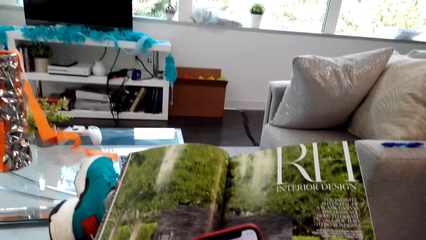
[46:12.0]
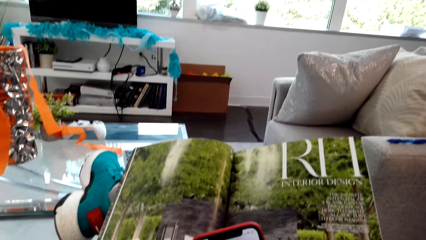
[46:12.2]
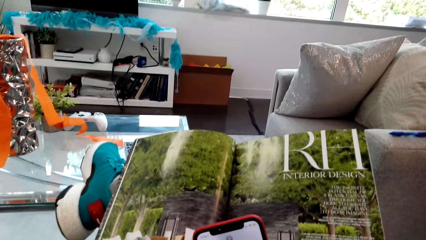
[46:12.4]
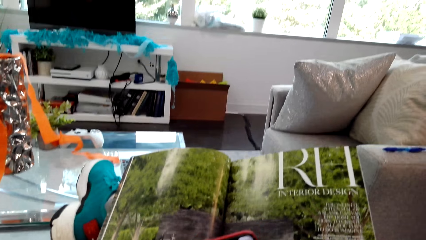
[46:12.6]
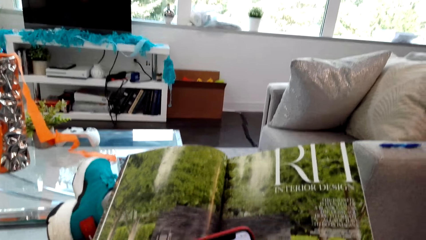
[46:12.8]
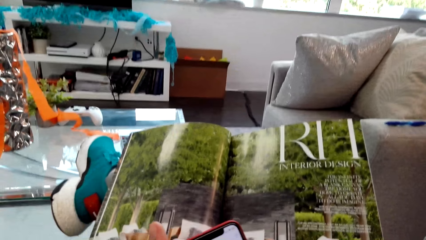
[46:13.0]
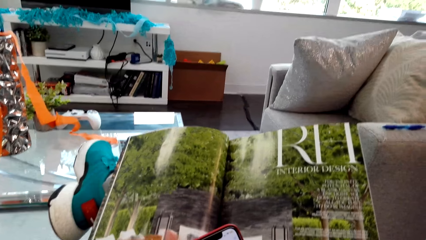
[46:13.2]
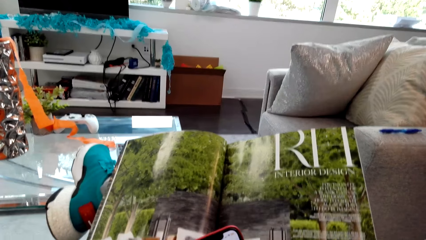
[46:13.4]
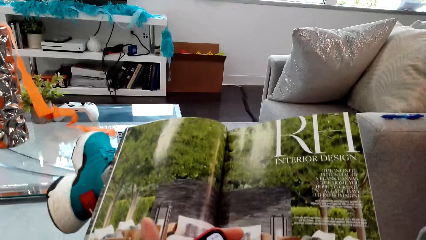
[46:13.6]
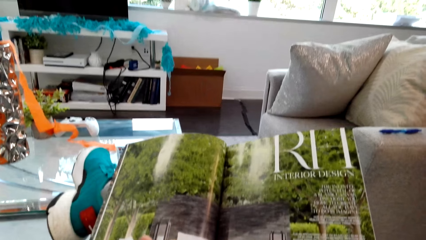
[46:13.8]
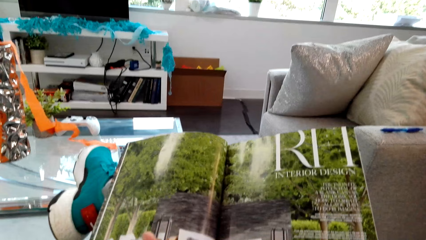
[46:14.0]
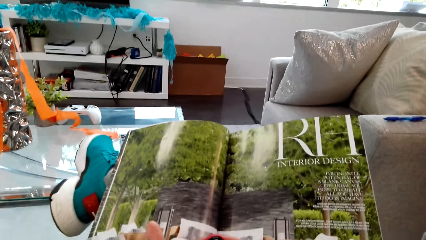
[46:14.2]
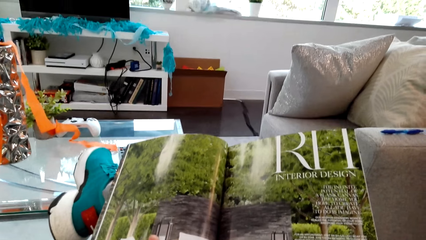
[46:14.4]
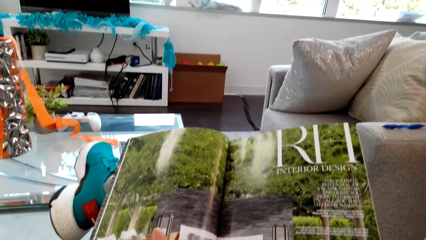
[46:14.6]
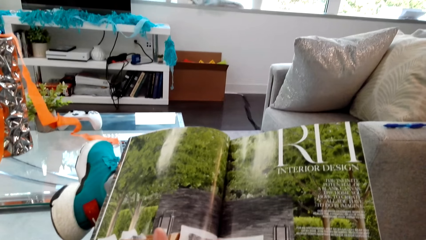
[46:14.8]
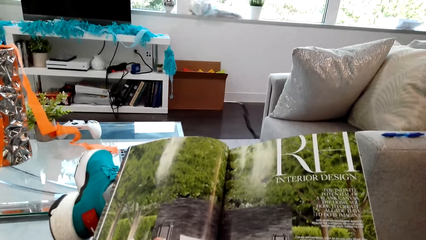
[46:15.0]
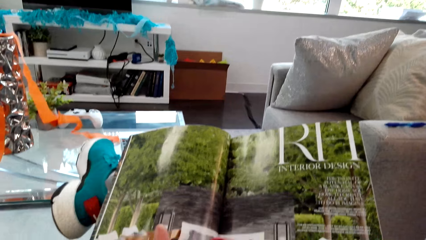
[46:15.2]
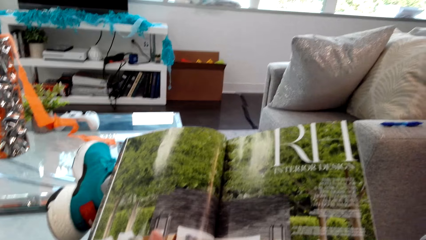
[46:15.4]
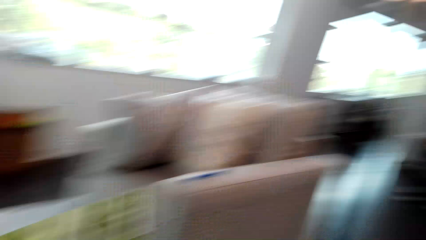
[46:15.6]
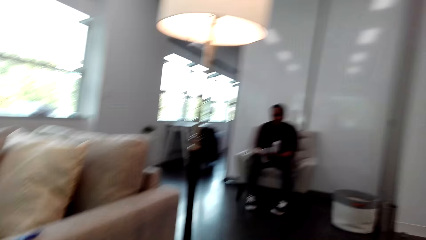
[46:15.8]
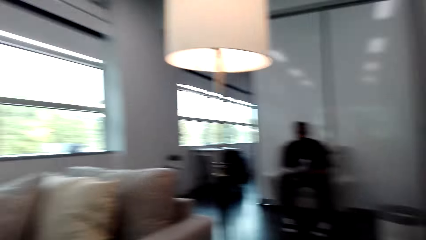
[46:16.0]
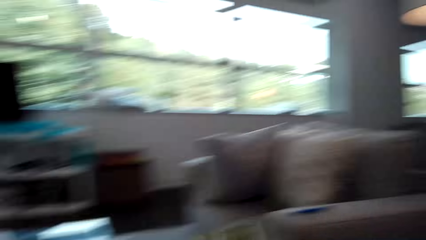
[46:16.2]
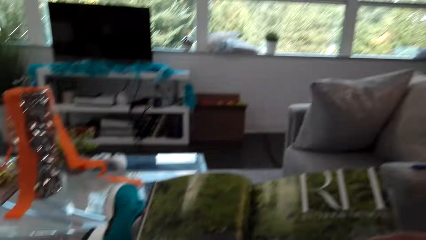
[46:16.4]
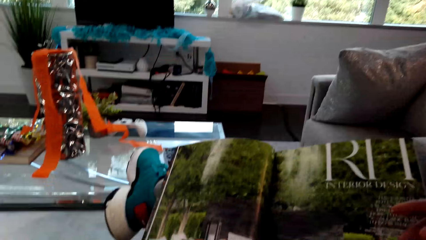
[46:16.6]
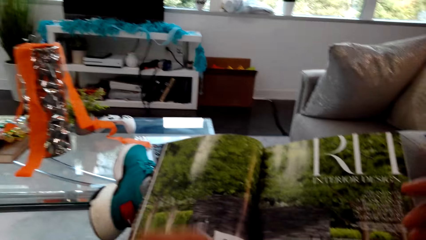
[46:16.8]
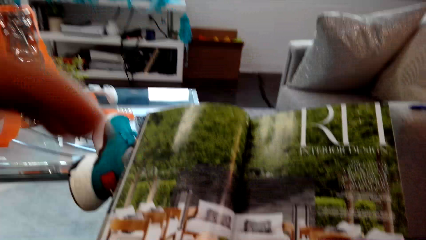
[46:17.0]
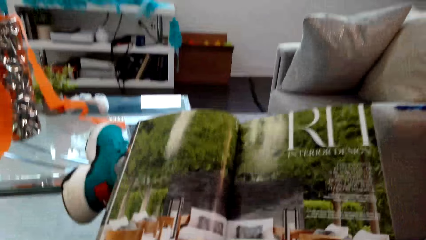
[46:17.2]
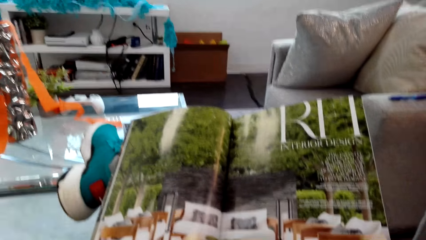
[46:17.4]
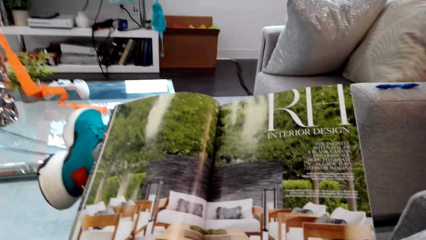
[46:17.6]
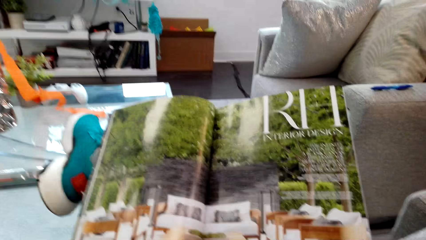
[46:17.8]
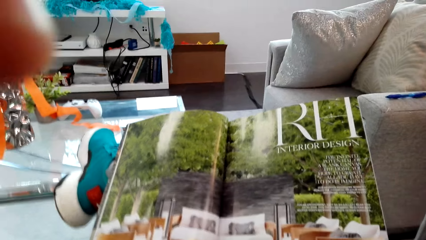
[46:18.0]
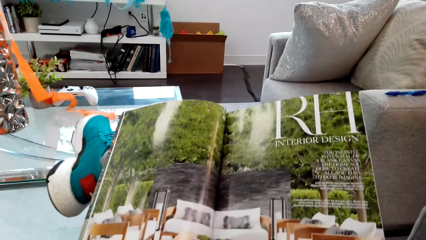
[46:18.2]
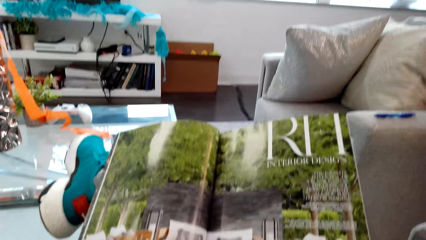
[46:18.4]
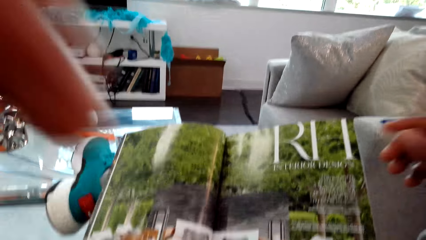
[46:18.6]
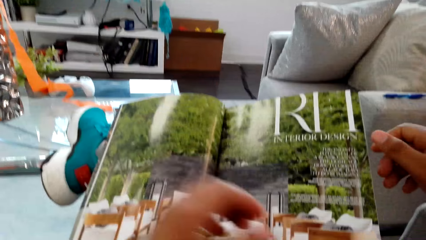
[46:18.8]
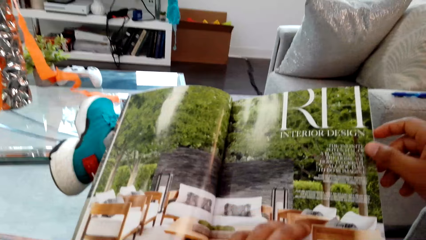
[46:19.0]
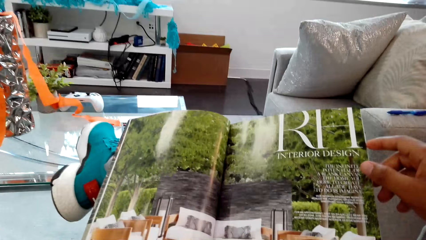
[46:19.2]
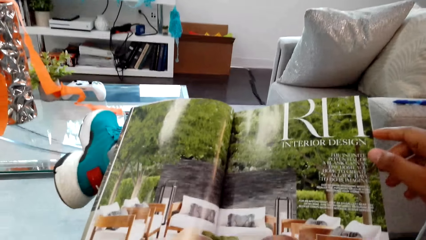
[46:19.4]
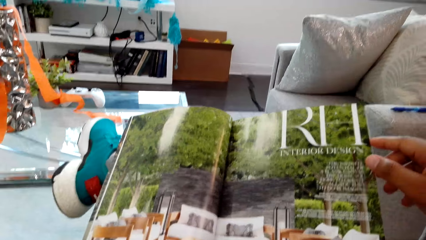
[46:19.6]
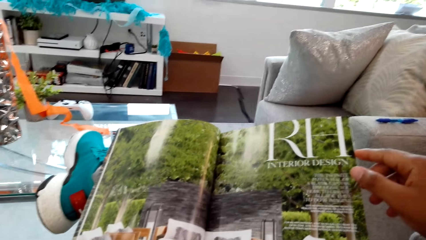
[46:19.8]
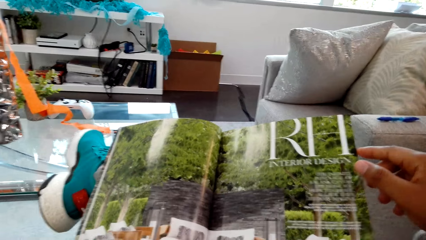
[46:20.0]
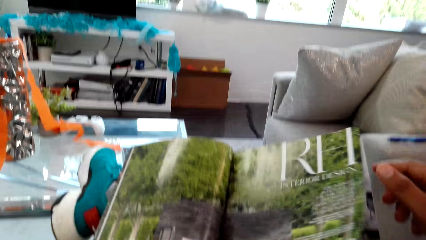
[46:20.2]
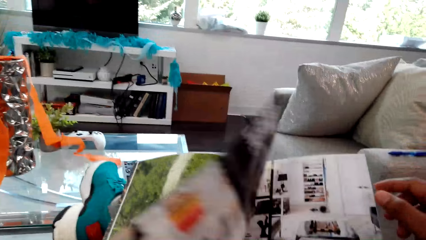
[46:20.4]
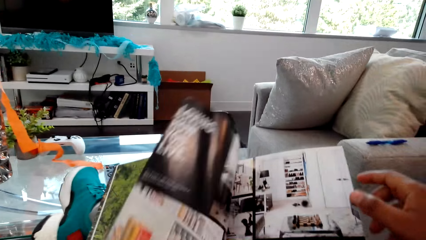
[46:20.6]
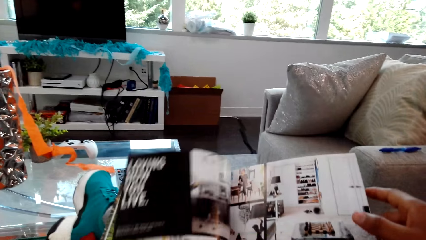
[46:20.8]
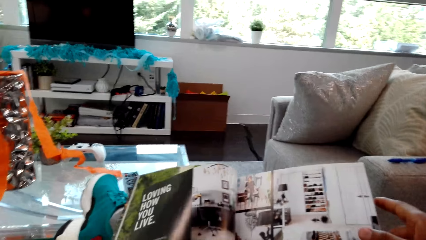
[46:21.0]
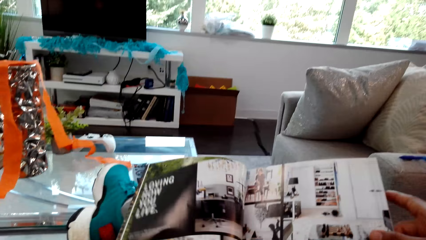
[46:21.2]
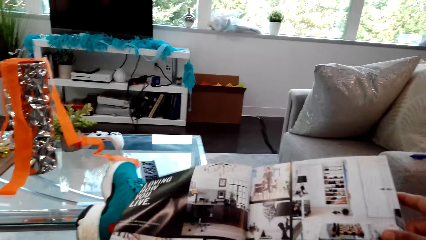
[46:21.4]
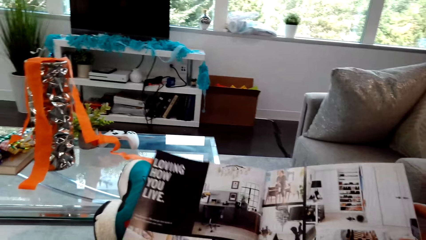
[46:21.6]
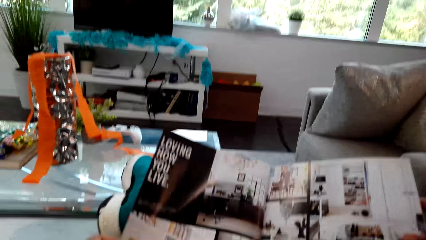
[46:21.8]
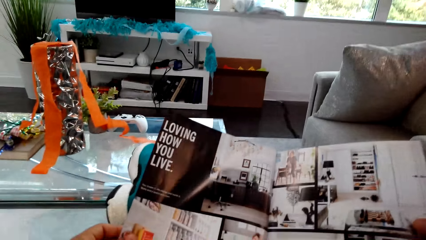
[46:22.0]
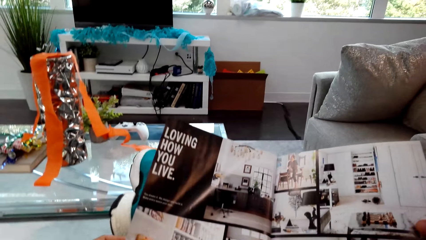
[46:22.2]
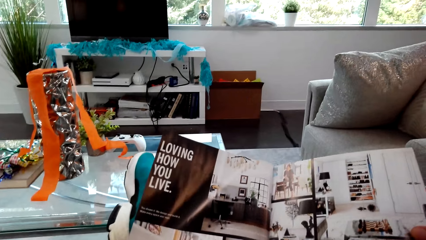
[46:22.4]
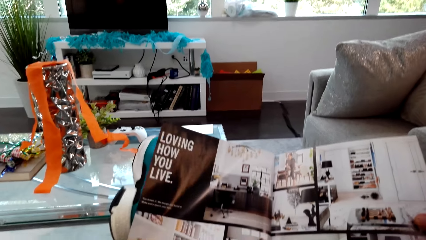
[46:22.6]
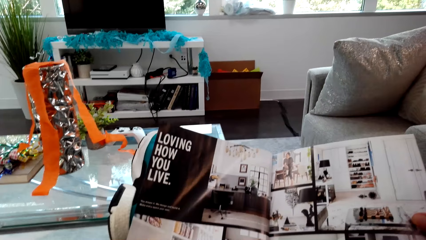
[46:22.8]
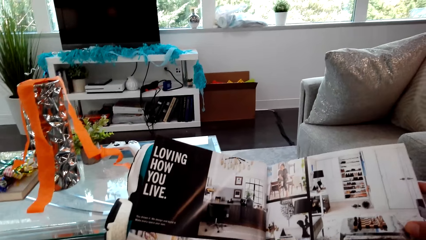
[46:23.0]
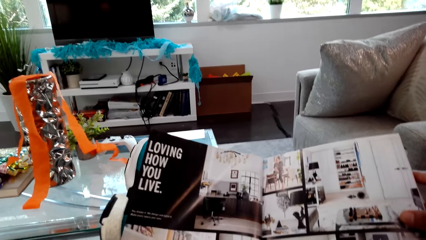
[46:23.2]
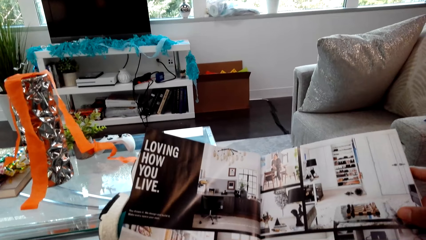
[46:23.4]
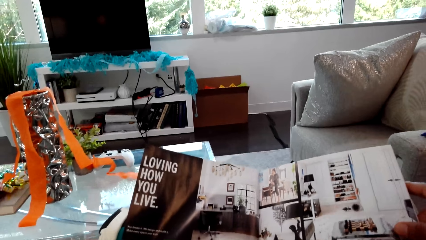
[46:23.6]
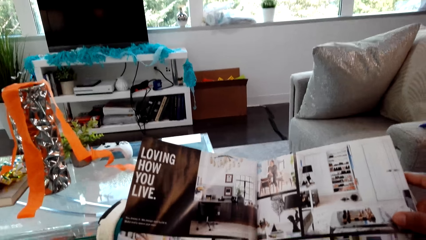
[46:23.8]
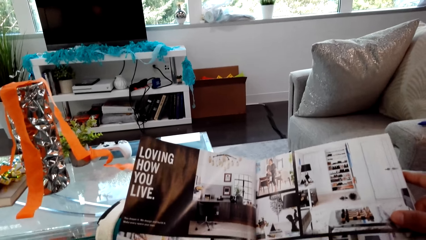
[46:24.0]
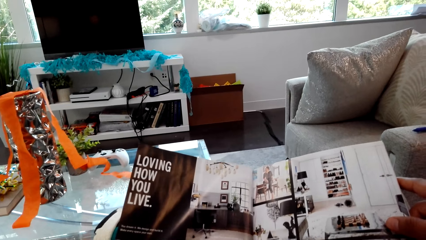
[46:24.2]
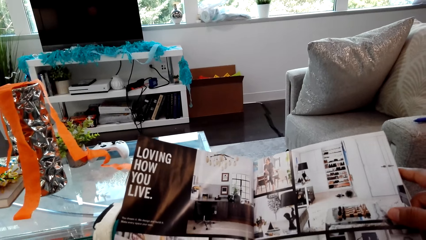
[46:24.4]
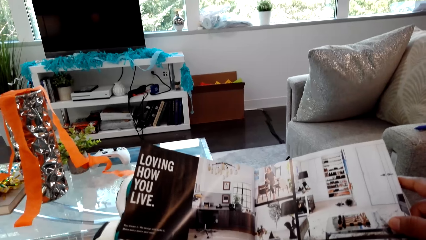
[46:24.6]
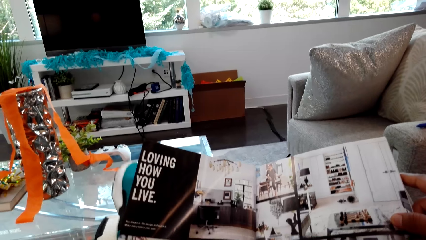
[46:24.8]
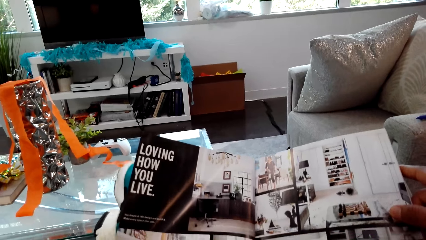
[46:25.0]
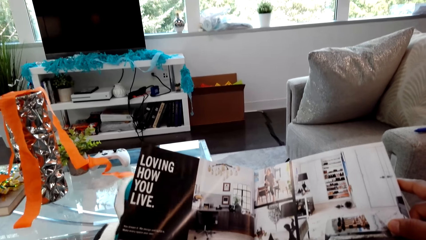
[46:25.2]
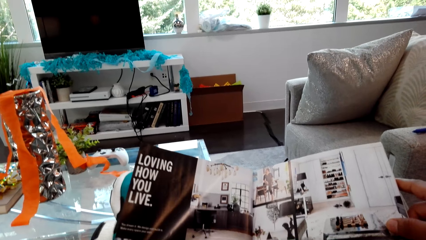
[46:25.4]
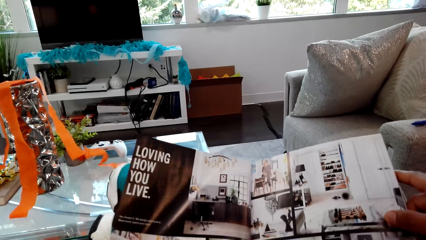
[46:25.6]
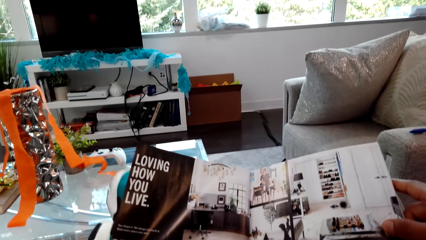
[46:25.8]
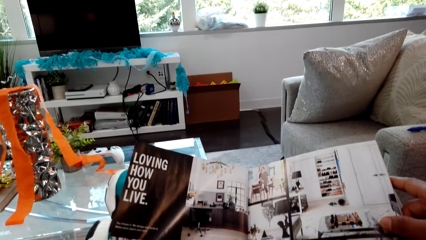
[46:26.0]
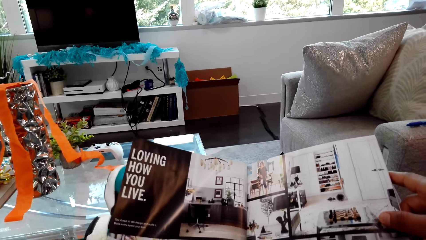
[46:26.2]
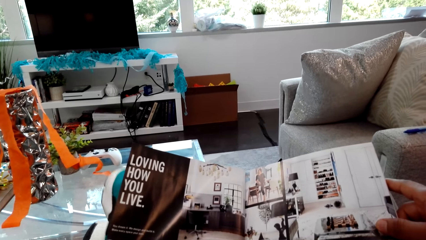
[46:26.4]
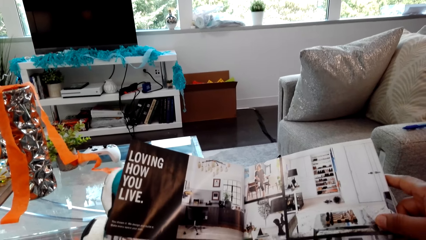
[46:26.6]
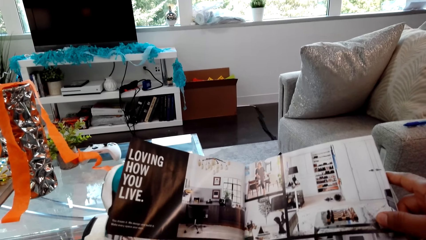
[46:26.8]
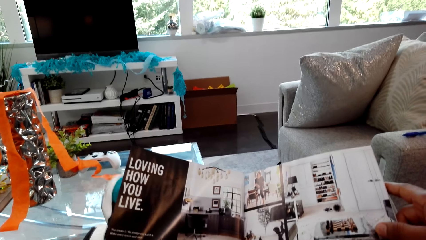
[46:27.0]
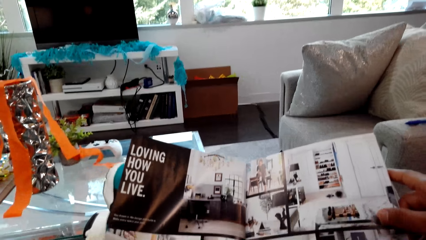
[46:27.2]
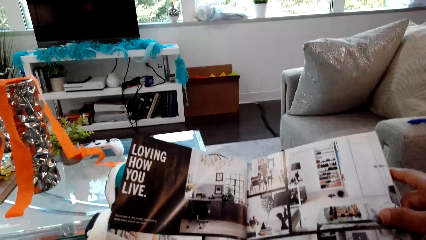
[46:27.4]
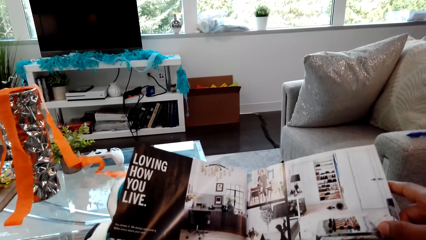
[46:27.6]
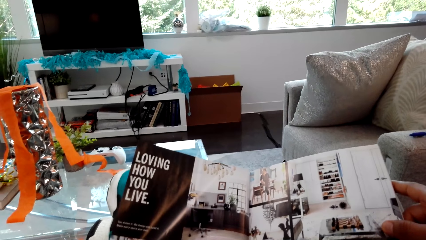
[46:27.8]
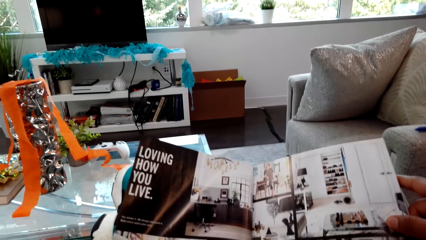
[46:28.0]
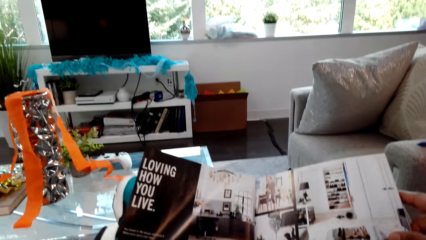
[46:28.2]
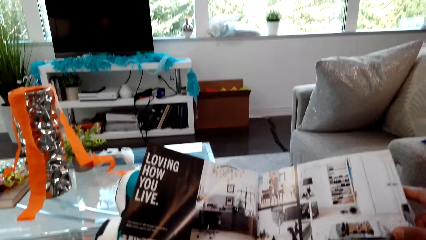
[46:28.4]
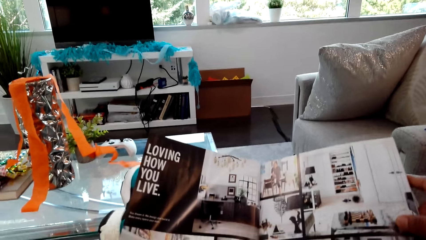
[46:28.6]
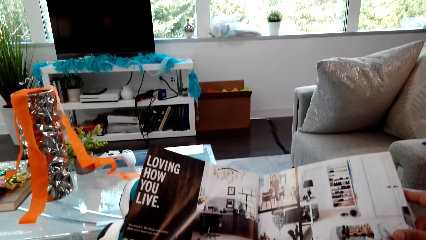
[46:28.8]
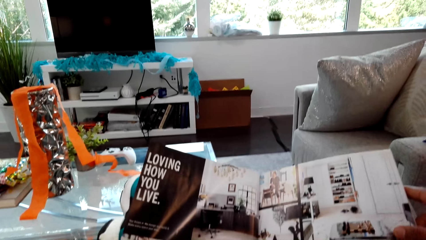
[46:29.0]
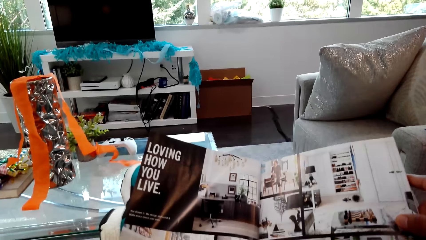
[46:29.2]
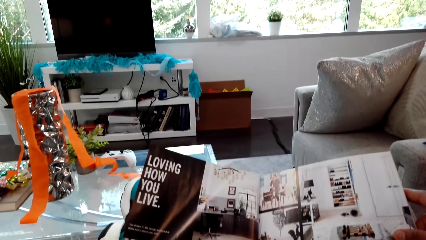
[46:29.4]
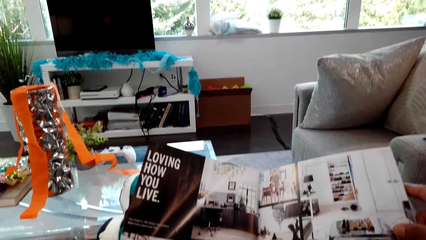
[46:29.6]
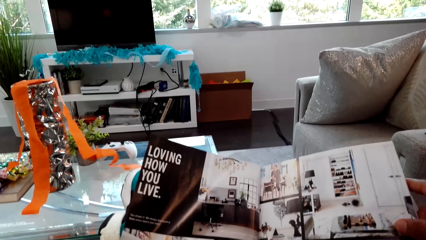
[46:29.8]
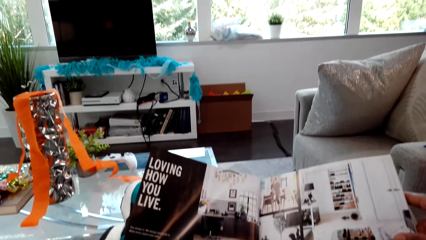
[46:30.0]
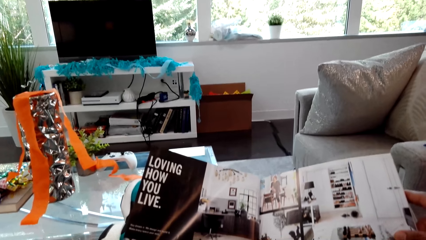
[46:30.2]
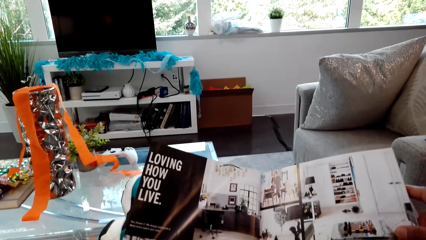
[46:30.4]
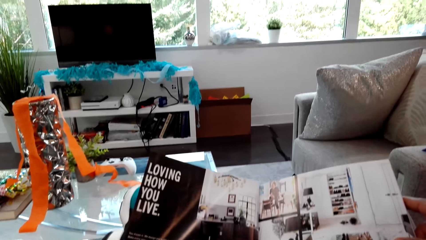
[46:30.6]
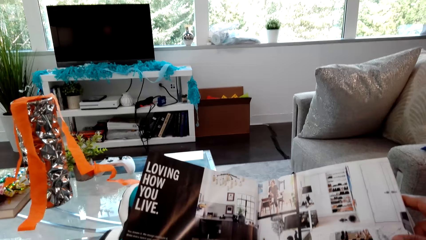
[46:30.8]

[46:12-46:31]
The camera wearer looks around. They read a magazine. They raise a hand and lower the hand. They open the magazine. They read the magazine. They read it again. They shake a leg.
